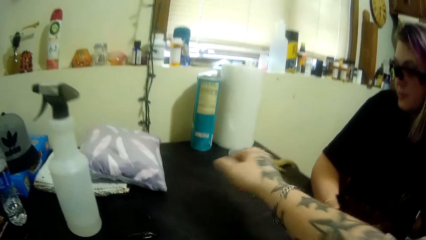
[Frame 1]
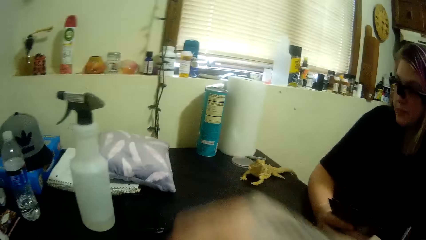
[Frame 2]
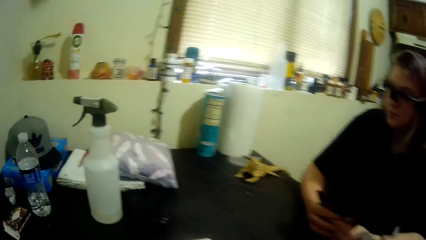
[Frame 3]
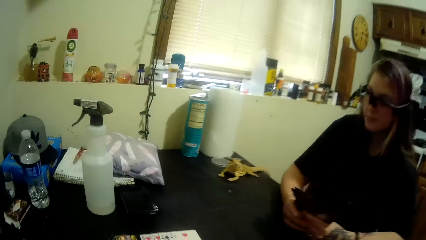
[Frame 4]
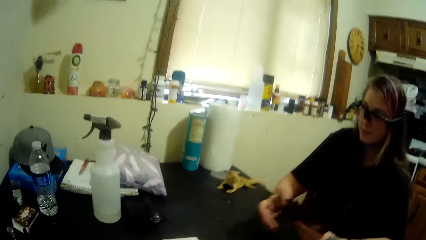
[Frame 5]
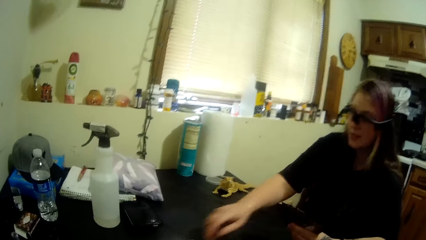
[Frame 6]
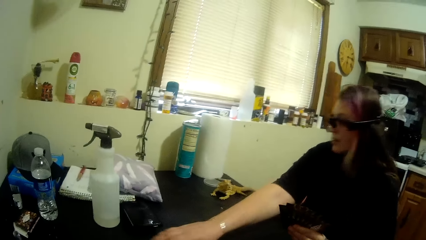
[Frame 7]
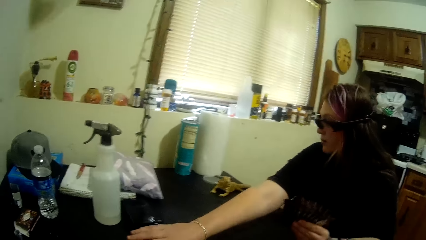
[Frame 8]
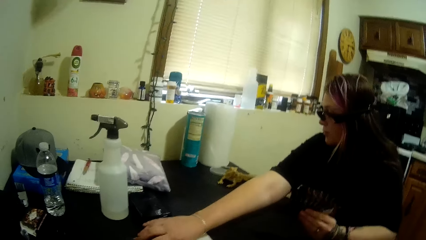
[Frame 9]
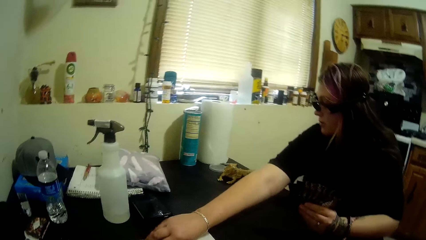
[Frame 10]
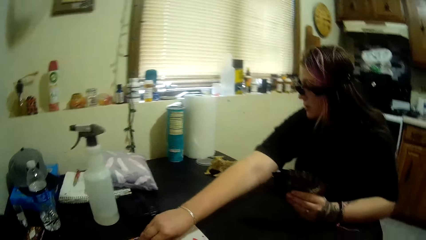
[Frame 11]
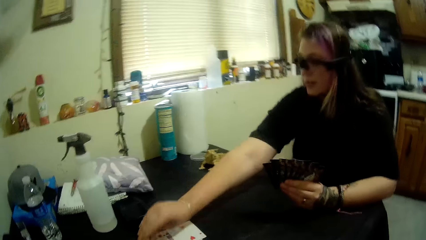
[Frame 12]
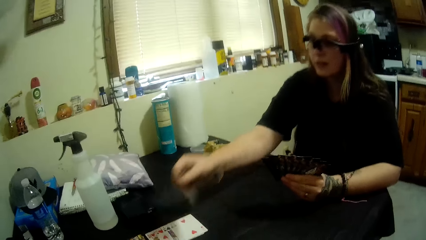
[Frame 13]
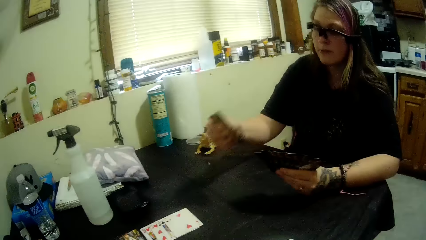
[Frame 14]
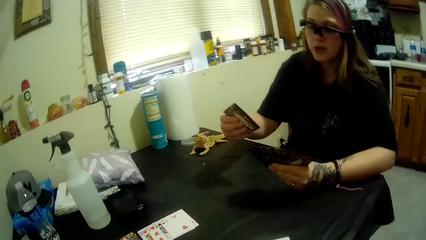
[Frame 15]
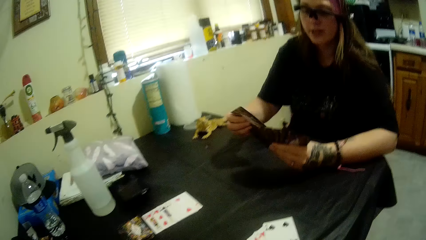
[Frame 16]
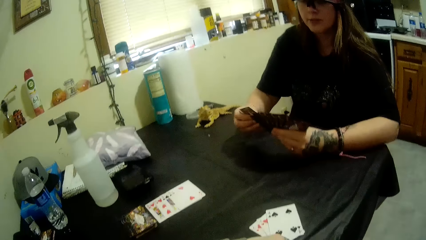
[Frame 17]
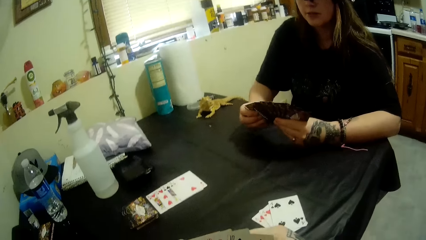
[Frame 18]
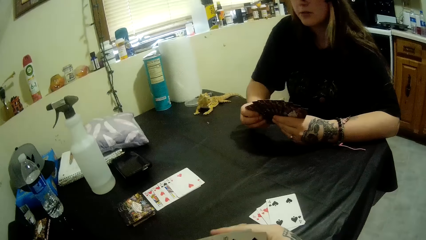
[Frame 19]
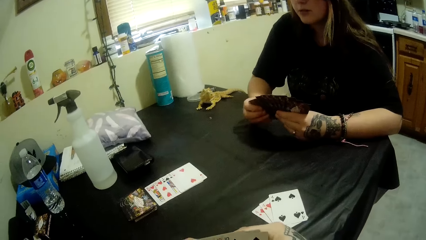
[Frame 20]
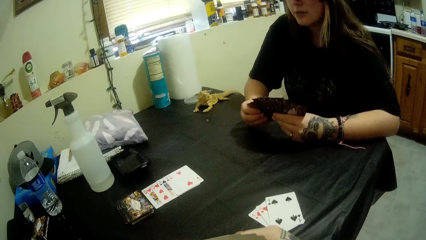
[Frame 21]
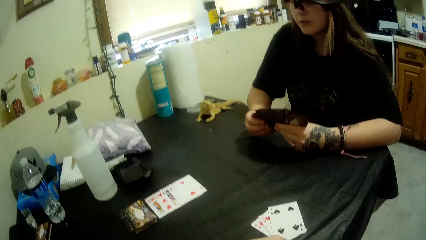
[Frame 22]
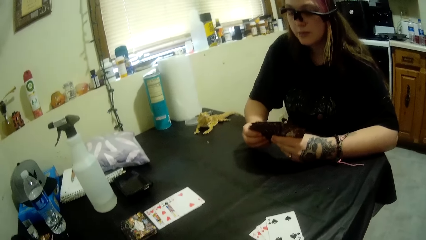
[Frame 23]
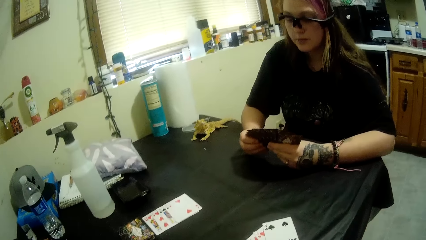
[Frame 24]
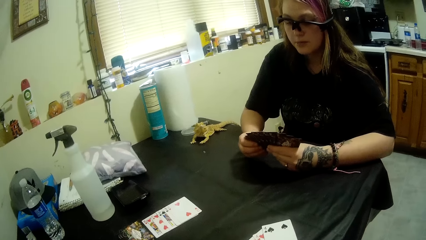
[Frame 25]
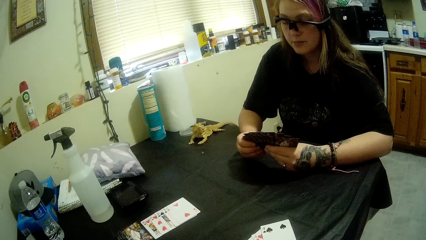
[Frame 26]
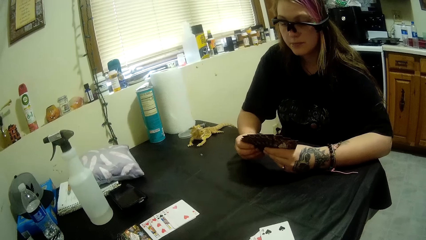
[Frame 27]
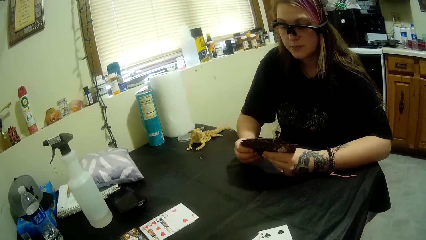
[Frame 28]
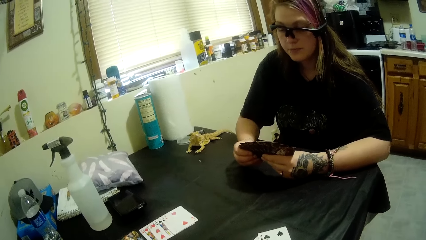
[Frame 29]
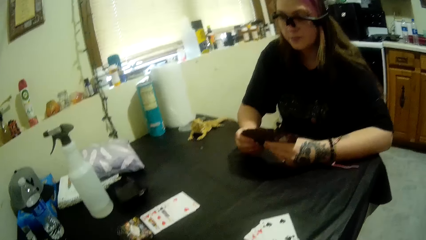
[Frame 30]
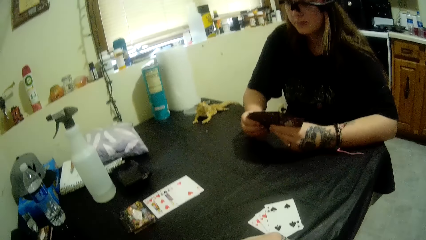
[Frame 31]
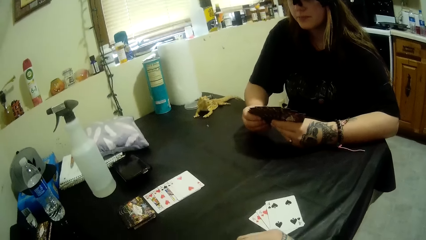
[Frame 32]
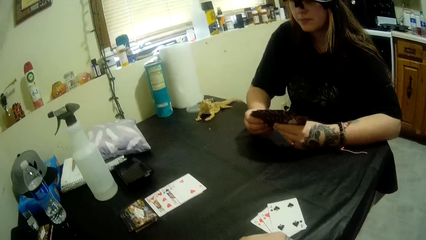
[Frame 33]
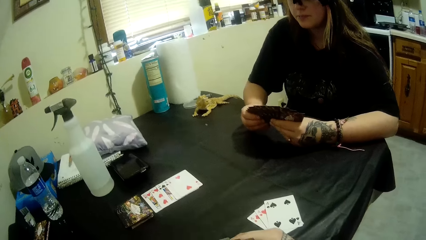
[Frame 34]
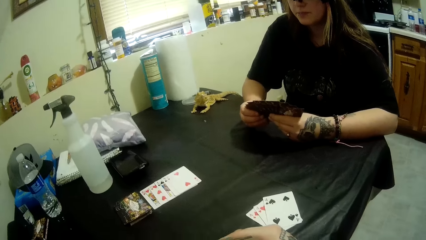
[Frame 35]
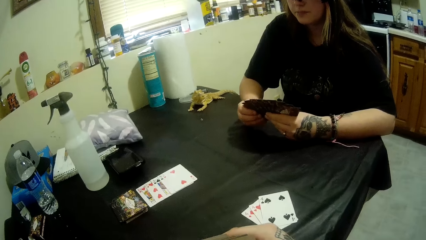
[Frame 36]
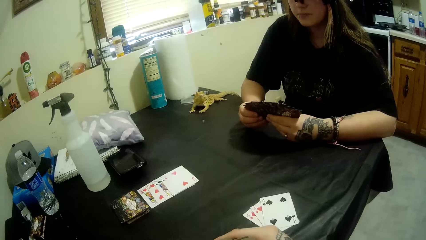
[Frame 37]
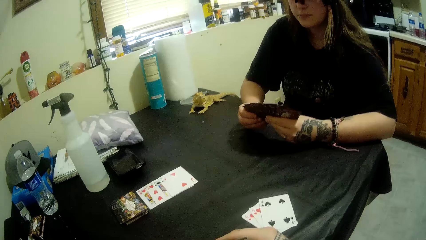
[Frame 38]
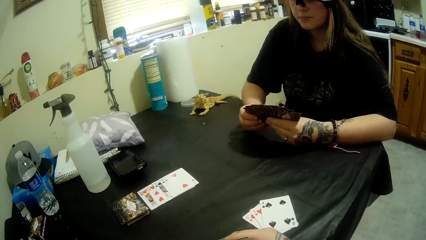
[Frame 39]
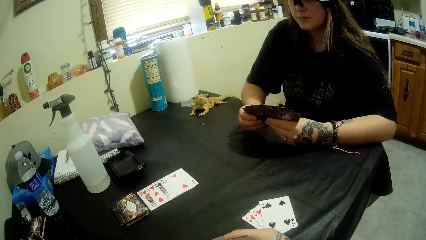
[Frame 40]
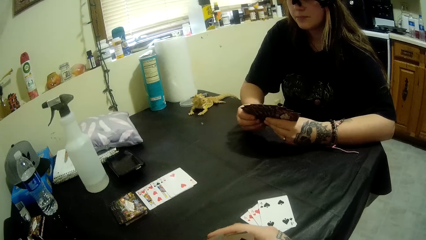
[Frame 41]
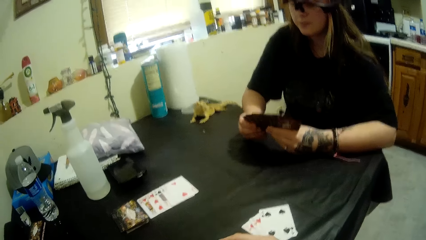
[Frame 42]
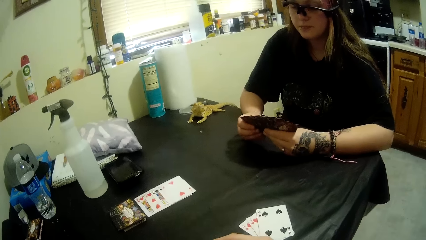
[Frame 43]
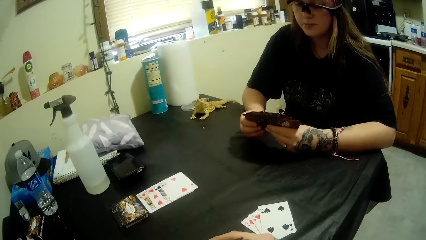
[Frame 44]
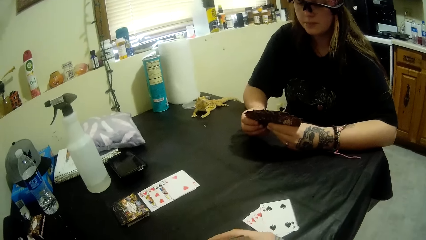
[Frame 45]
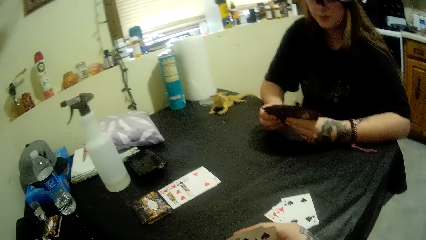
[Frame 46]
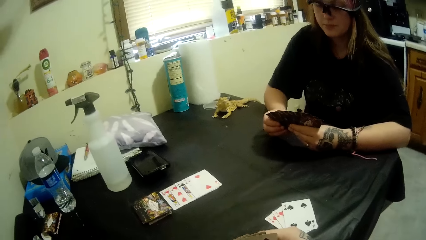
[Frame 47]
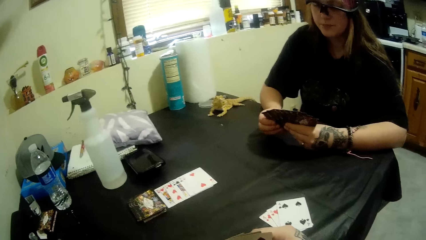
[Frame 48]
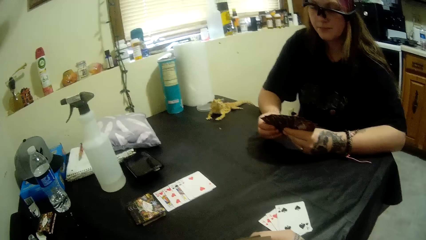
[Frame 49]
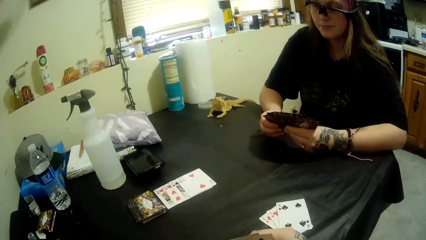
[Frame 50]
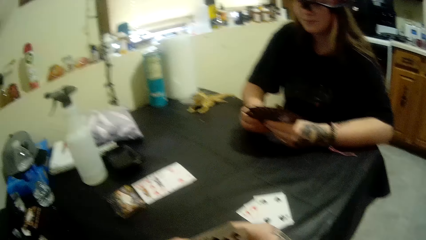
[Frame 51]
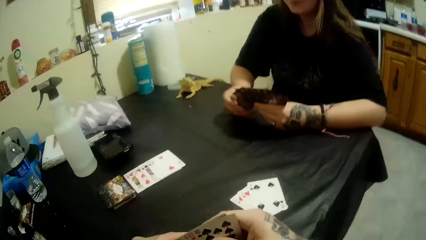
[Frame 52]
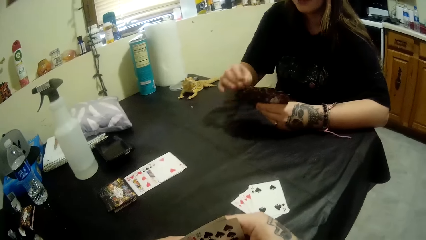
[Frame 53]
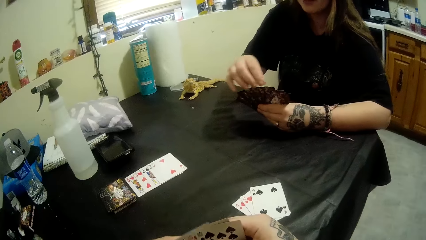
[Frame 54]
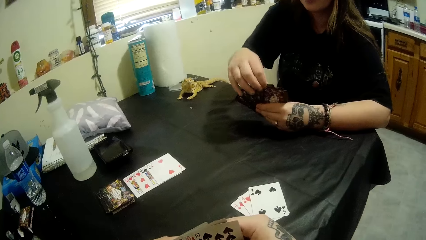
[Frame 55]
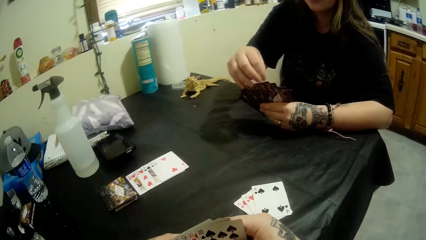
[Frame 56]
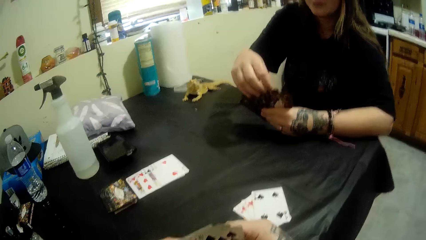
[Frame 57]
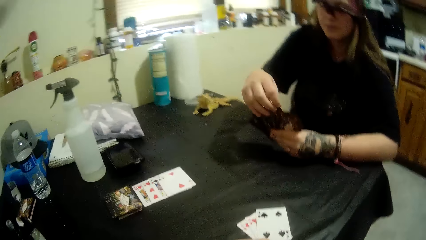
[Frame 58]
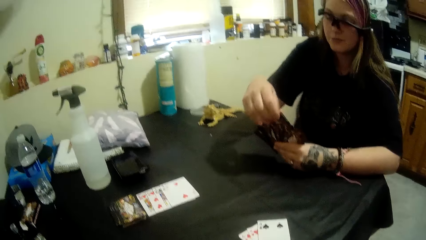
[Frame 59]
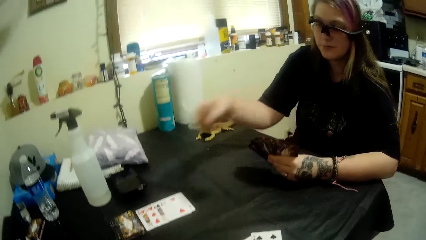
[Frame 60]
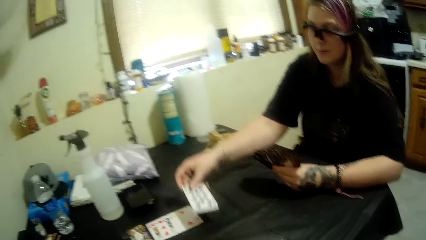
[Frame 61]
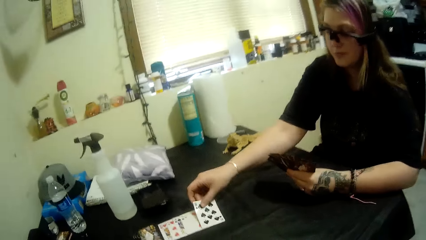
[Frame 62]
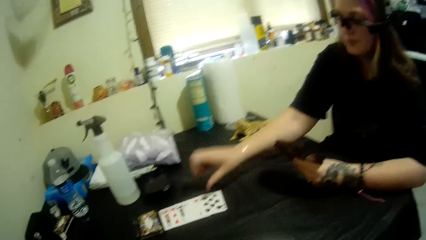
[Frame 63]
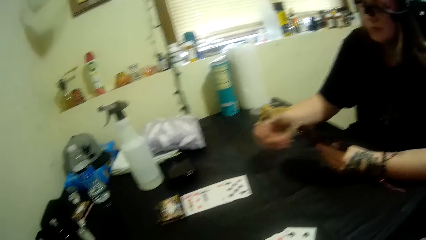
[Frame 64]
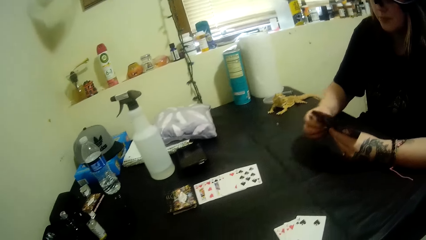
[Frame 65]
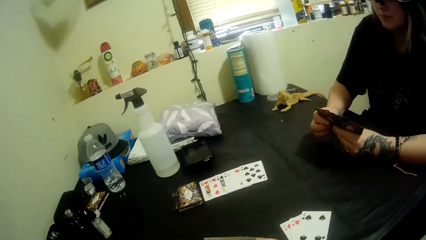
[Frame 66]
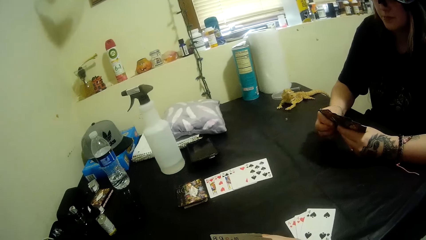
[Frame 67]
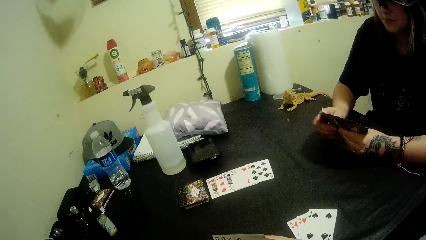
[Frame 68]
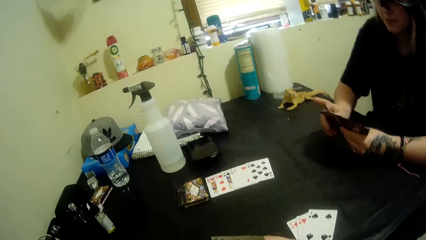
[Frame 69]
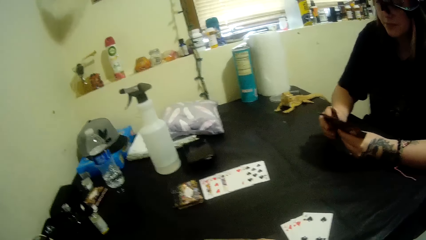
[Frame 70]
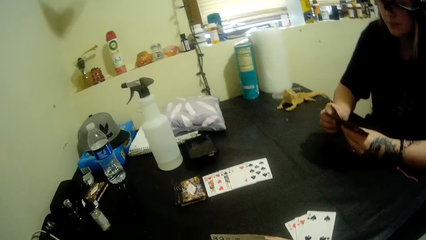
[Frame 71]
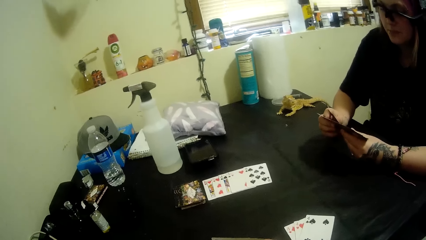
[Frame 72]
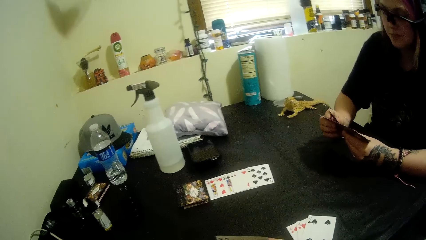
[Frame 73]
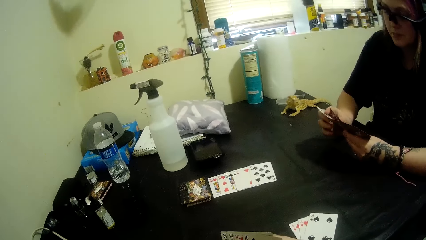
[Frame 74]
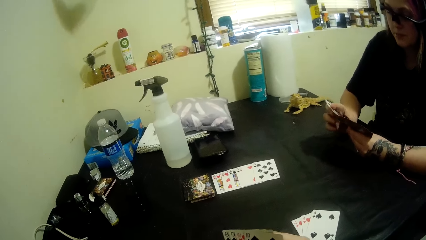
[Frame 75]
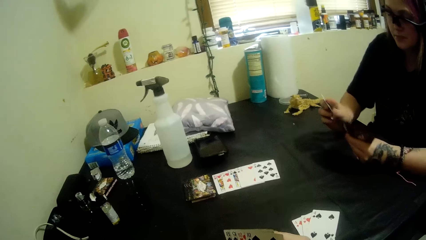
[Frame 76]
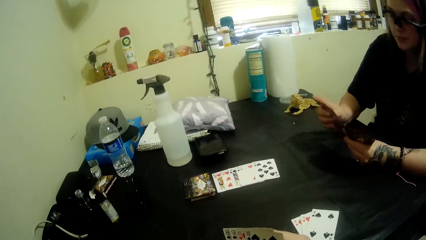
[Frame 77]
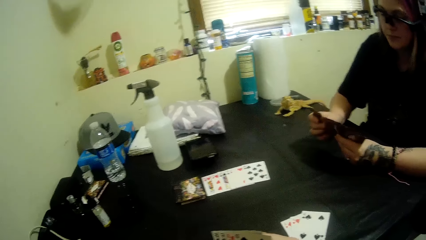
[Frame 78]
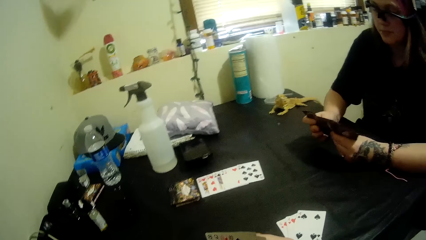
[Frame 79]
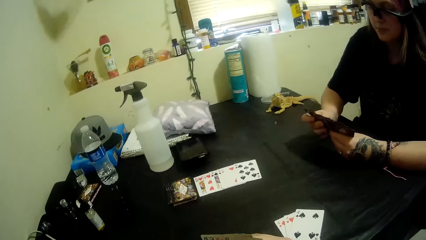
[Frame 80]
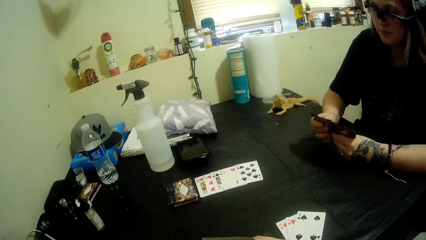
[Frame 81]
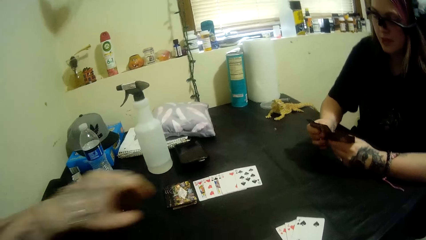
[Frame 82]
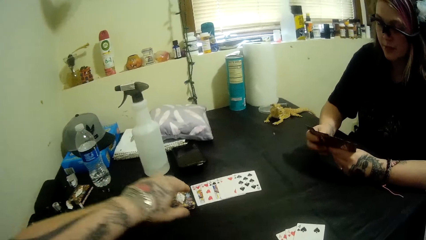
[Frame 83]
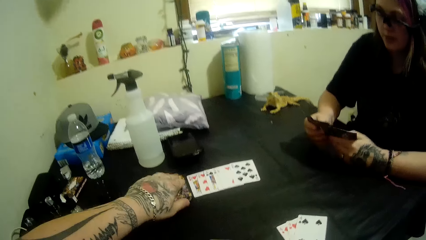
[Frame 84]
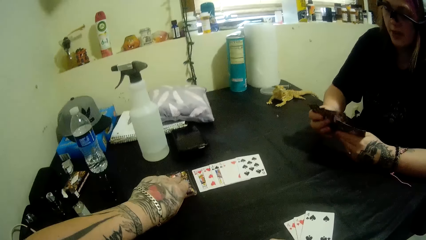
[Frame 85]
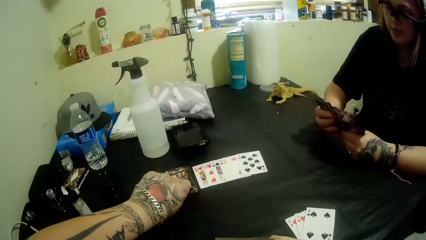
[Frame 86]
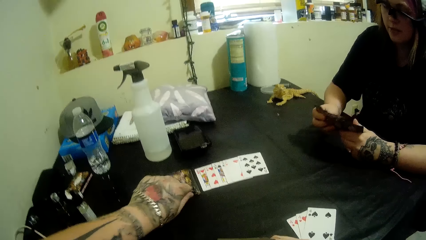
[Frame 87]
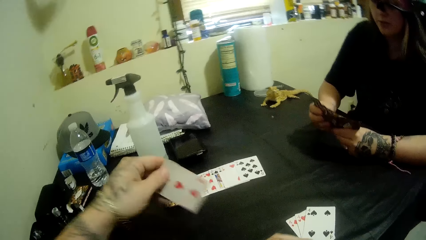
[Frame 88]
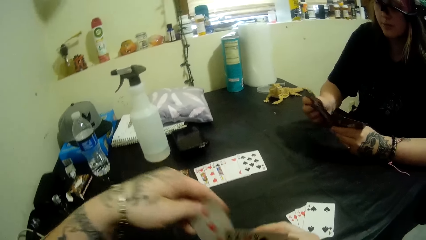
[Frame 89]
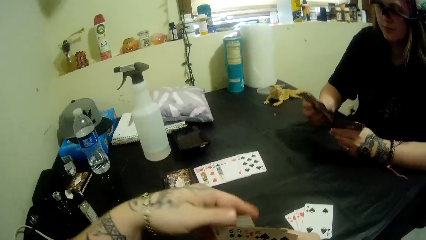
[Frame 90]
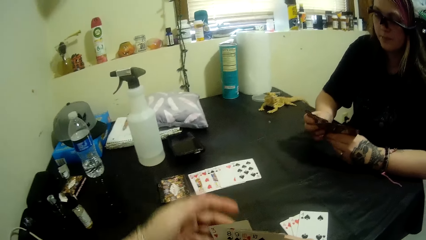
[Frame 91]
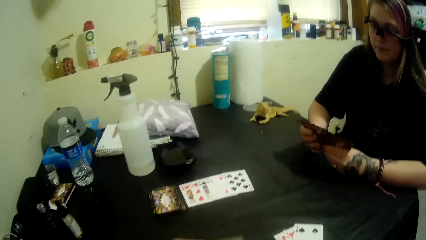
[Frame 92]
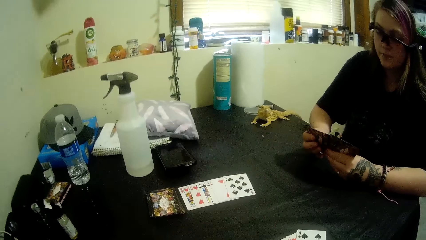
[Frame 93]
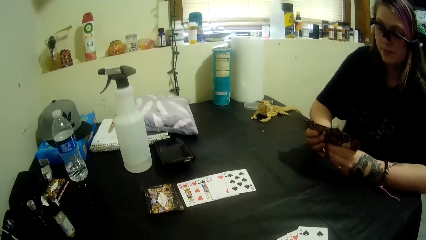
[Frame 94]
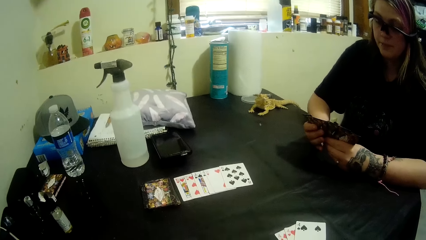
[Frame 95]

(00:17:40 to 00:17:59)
A man picks a card. The man puts a card on the table and arranges cards. The camera wearer picks a card from the table.
